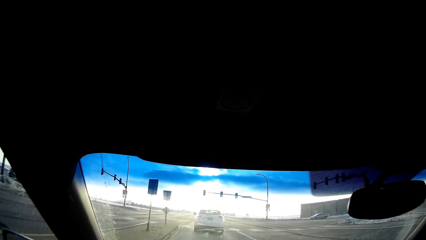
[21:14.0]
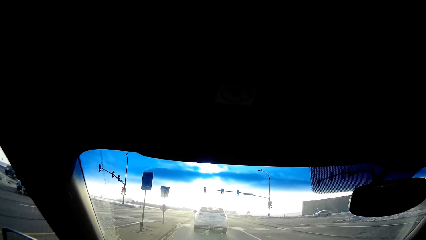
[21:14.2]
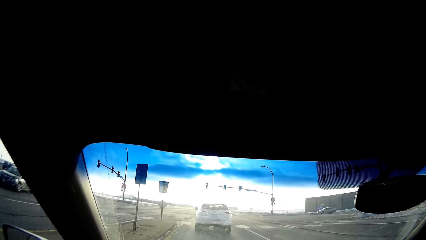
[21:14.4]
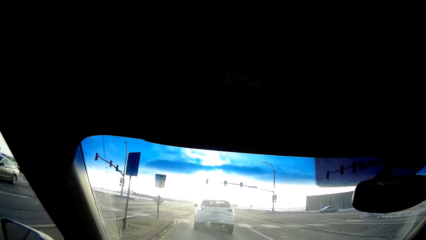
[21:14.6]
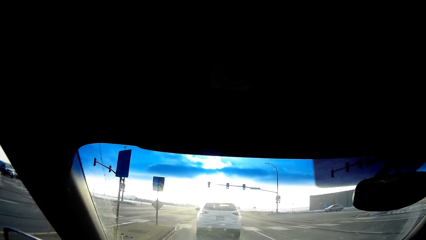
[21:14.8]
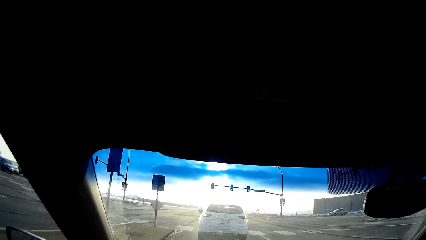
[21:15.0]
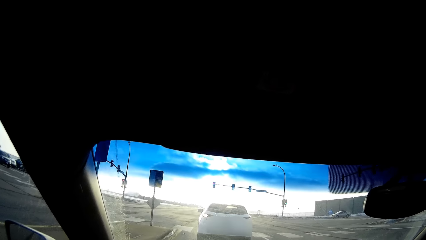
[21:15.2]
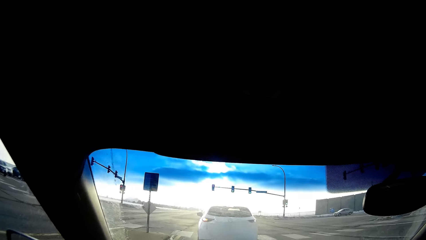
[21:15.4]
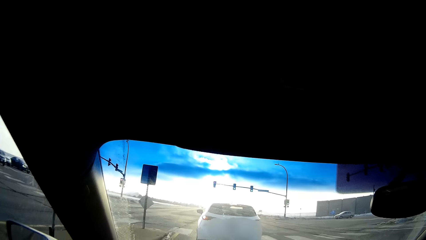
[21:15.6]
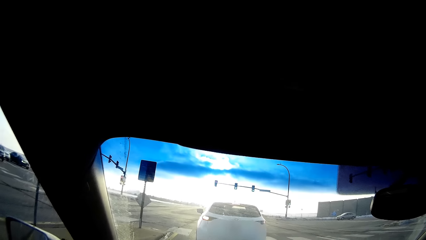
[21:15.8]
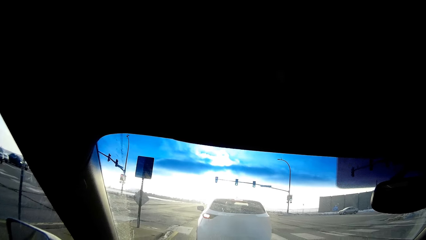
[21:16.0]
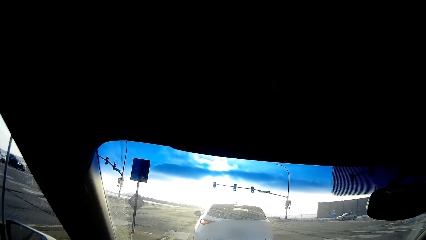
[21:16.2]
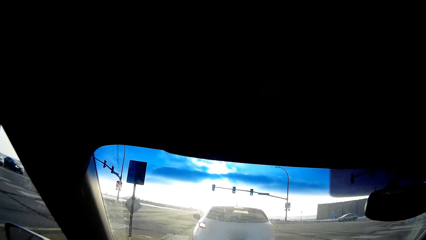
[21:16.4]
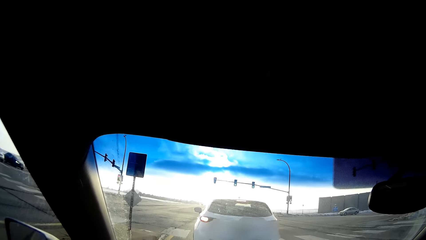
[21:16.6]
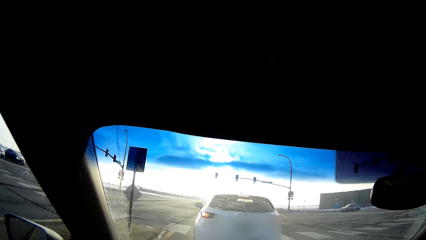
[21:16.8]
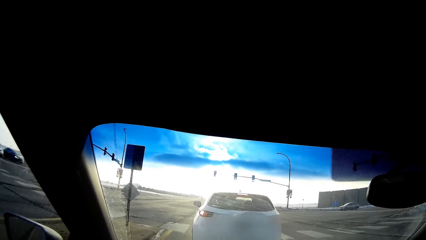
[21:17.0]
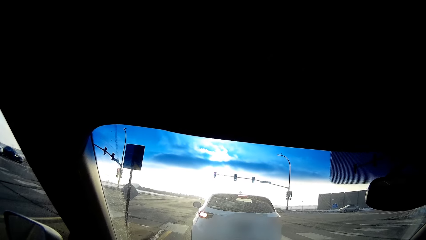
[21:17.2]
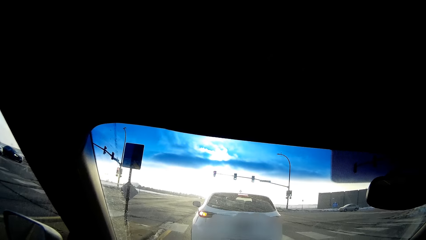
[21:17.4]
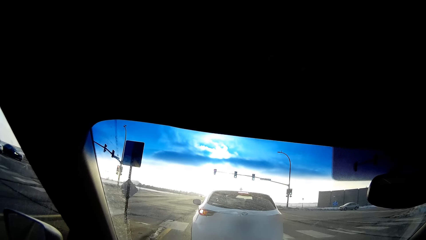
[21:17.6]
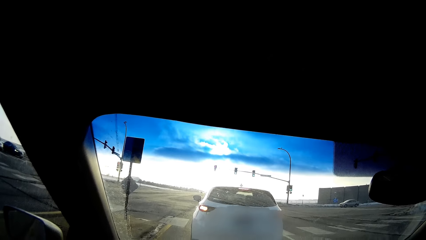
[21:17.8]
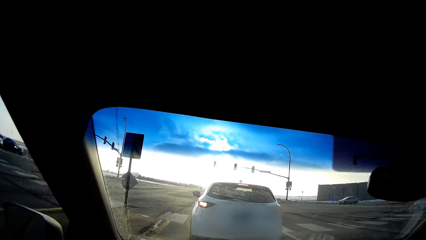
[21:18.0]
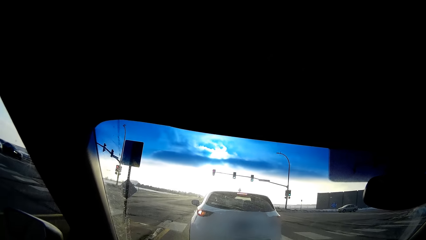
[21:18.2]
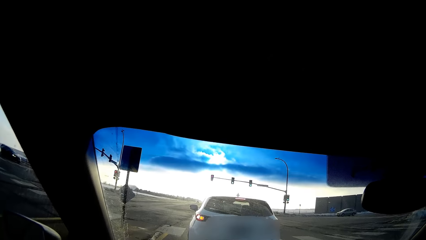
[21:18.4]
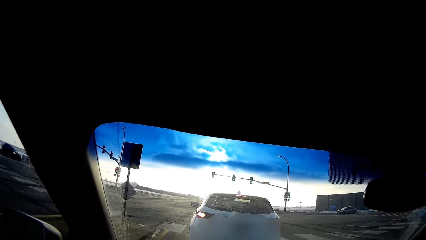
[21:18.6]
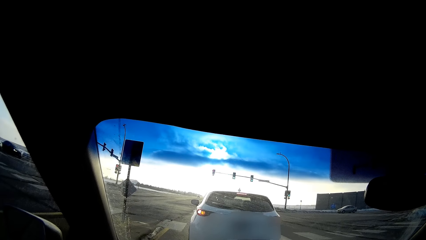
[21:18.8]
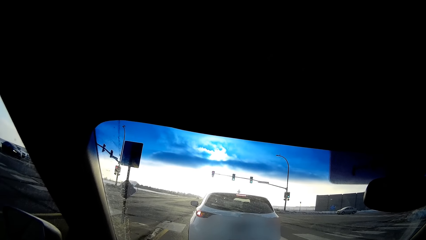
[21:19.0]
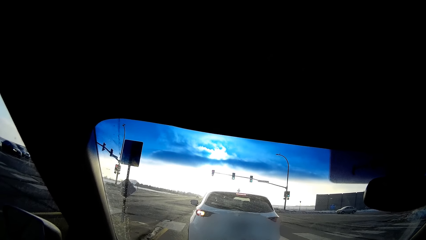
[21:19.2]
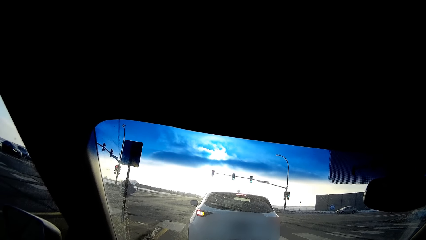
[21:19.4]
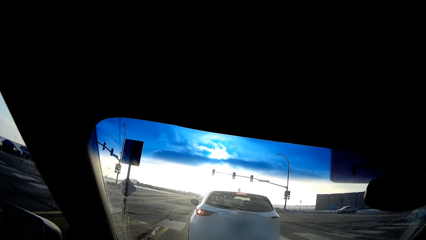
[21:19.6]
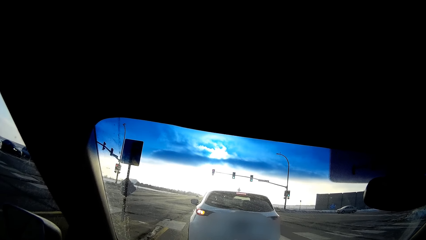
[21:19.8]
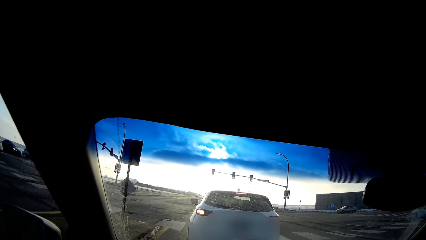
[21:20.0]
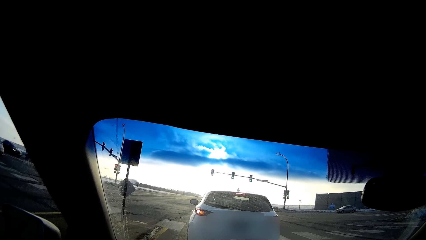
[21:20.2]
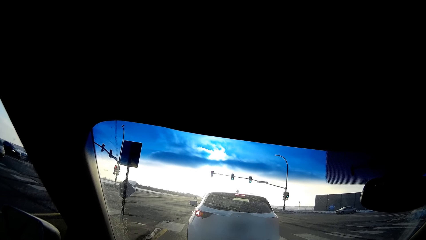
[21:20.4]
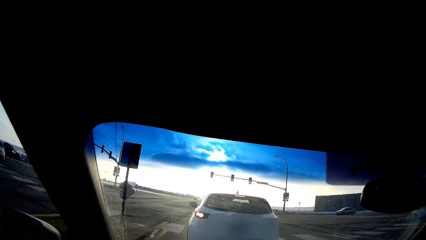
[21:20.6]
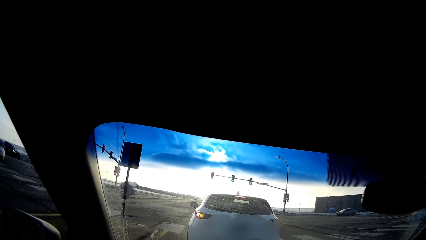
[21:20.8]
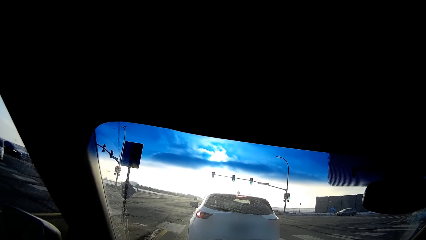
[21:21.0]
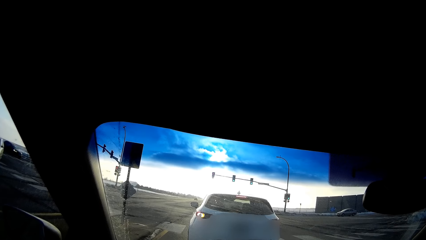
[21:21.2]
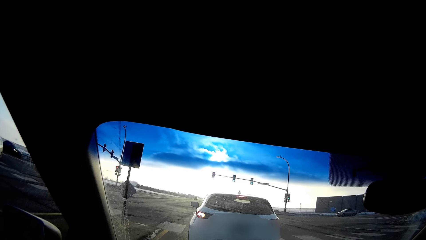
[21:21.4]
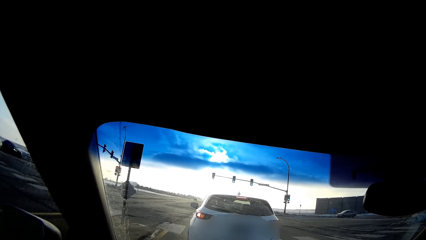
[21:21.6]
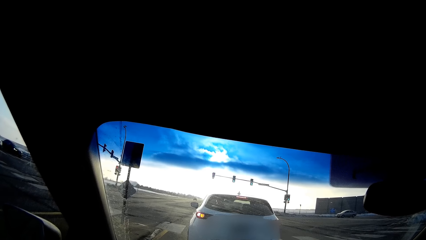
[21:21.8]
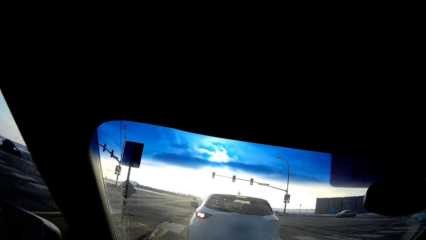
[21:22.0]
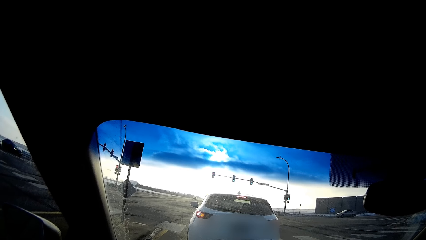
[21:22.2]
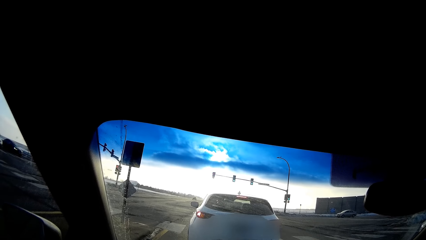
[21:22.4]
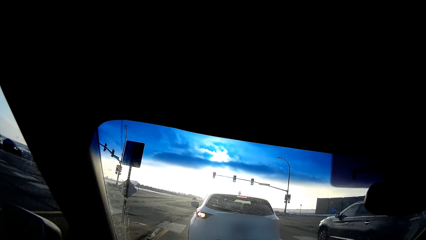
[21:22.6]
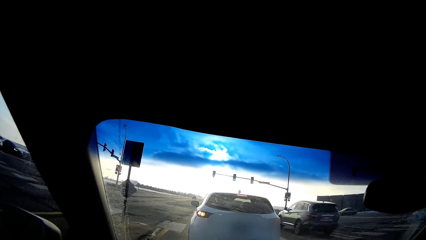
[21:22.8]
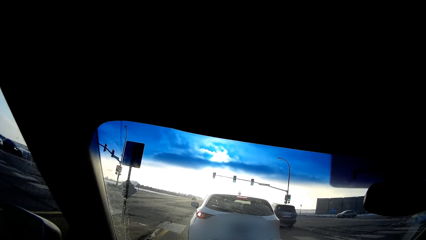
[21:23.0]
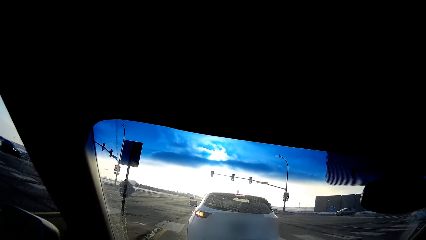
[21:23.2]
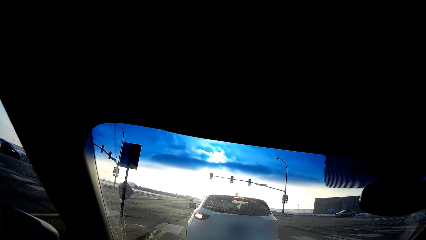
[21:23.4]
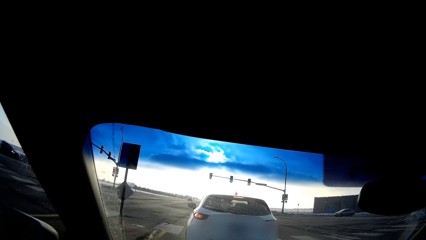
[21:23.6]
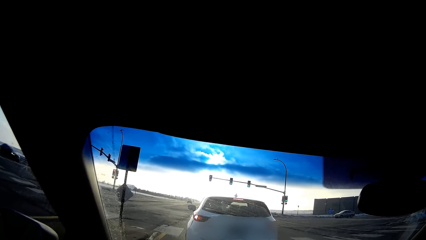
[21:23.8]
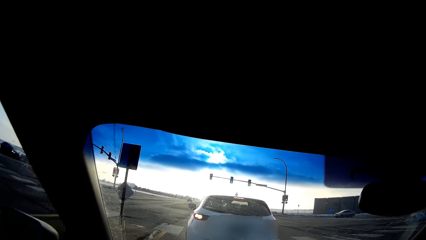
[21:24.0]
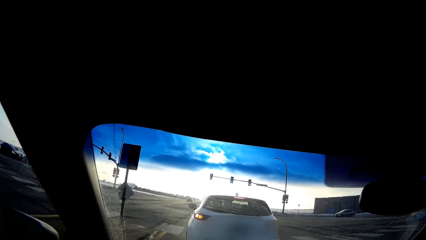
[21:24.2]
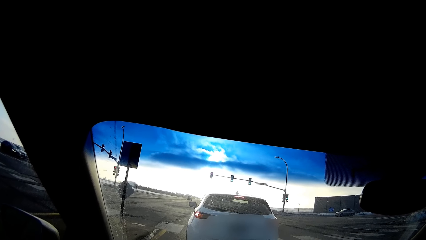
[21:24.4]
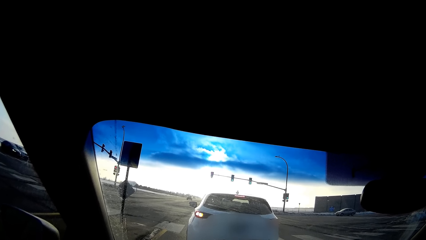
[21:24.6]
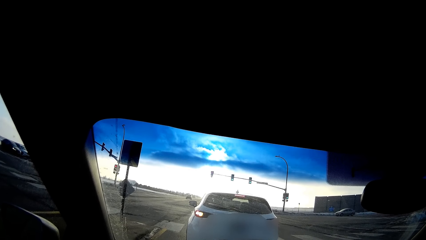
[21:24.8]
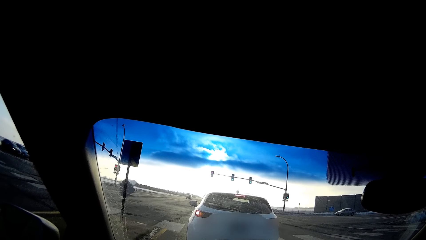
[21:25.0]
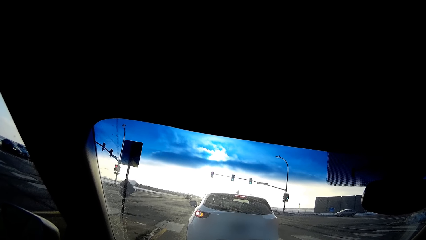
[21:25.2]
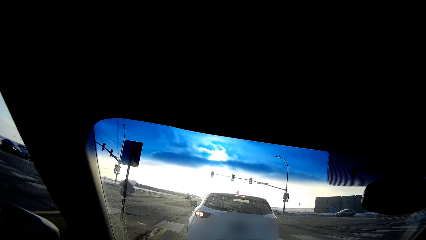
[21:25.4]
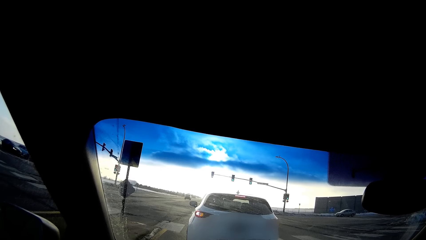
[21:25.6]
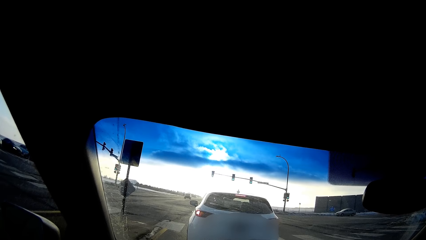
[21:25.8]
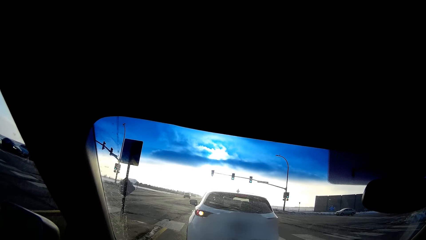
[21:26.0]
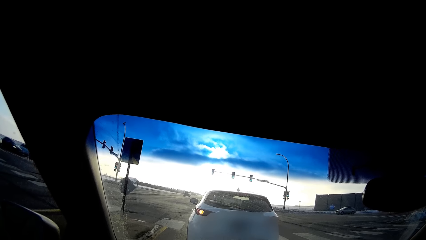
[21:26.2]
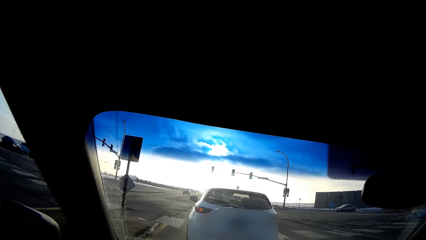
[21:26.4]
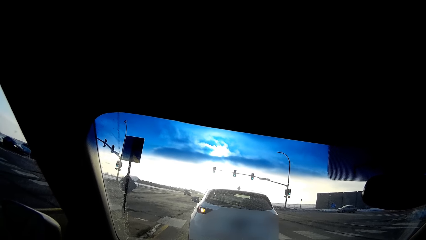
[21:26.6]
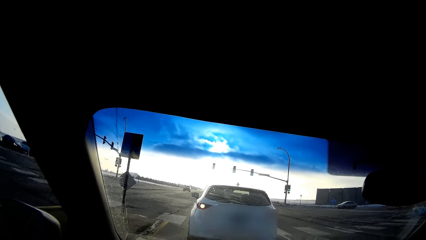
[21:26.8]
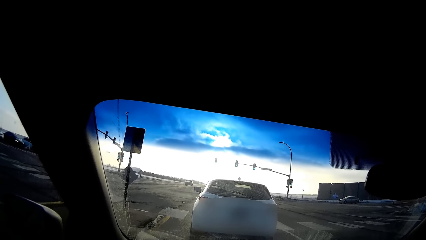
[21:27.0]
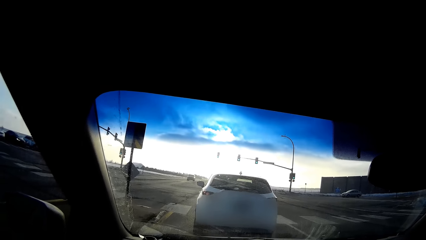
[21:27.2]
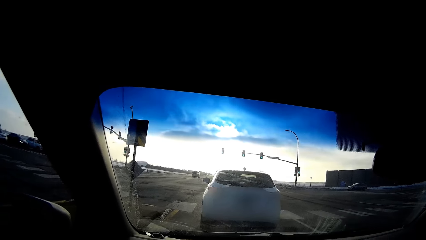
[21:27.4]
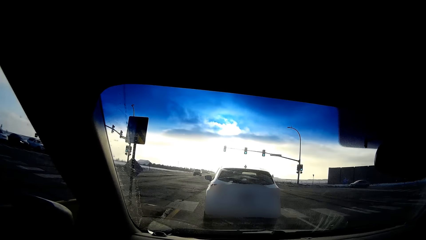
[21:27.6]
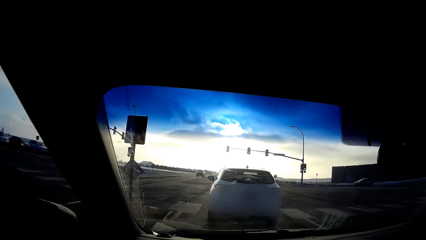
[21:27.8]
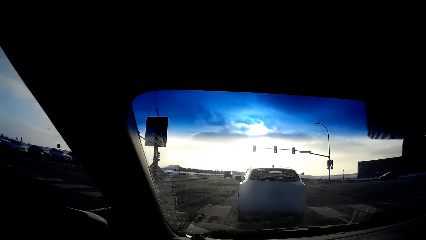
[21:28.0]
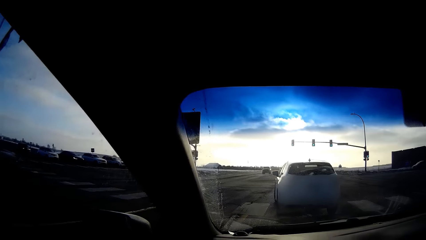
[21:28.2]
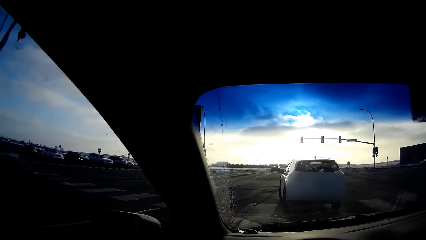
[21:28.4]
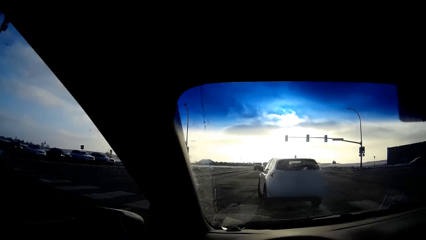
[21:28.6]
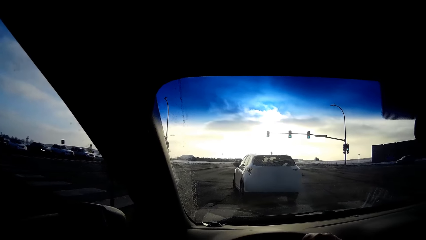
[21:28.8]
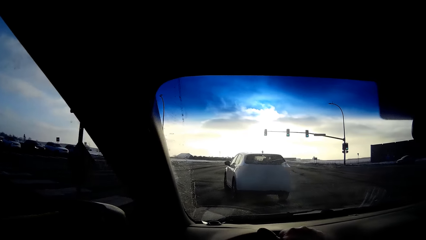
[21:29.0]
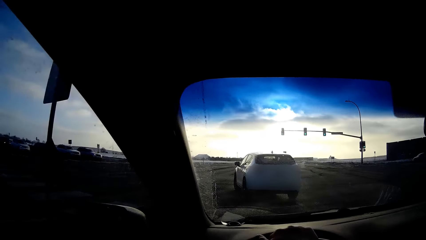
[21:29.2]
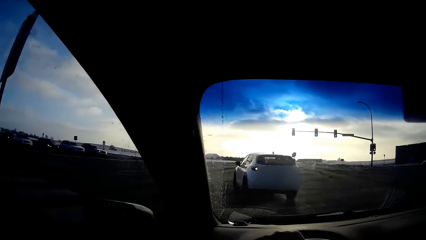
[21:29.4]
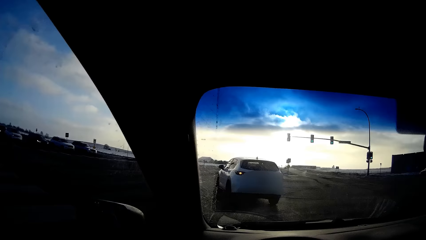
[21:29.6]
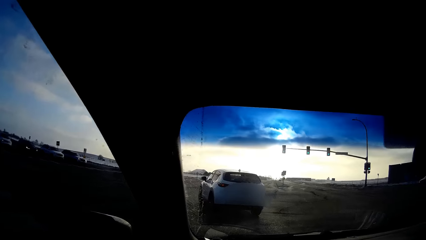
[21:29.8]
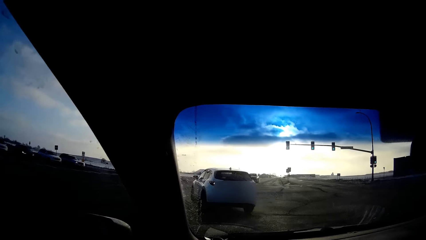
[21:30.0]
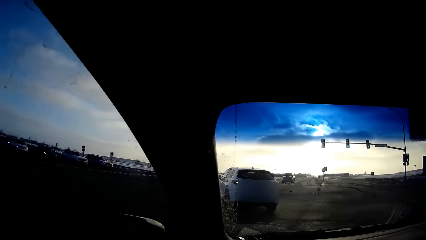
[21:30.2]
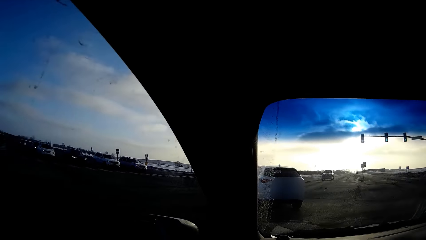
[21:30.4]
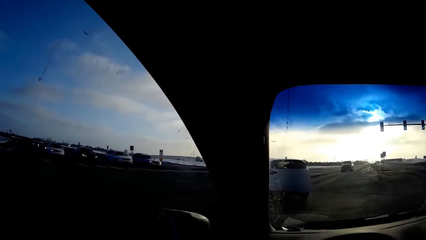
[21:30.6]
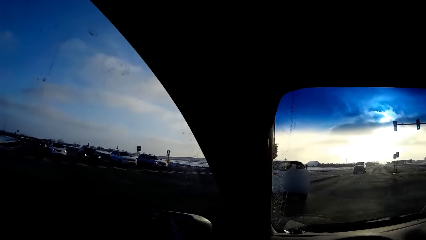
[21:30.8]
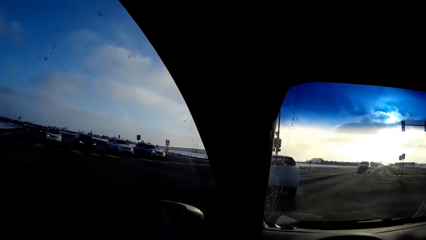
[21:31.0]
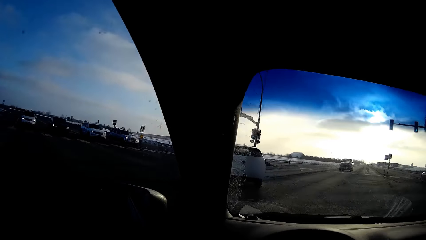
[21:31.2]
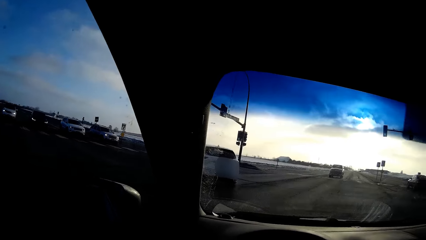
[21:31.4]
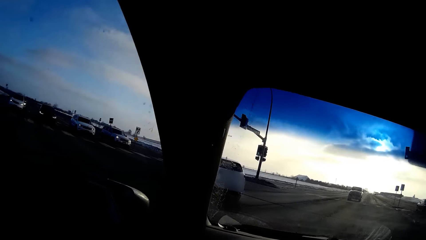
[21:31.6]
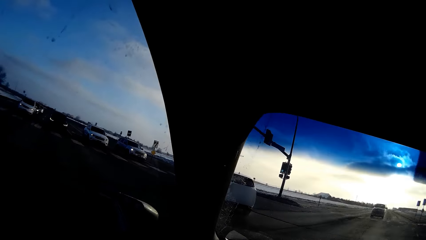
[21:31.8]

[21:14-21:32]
The camera wearer stops the car. They look around and drive the car on the road.
